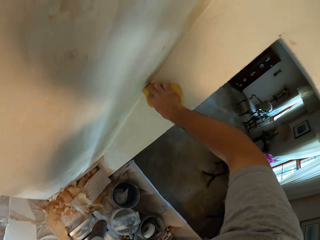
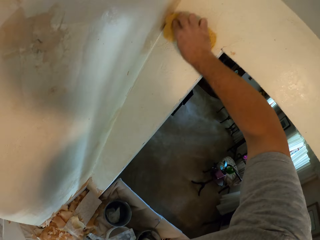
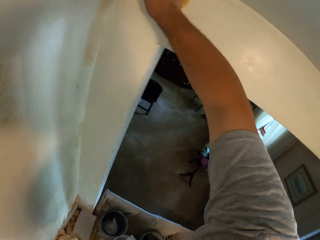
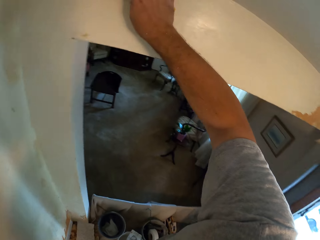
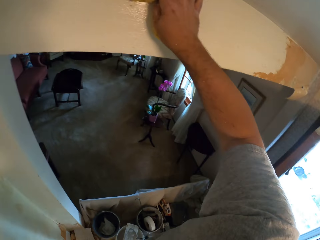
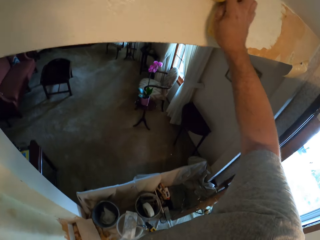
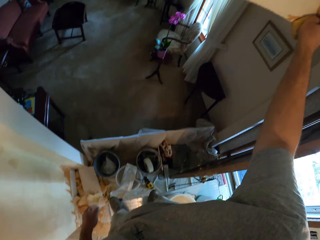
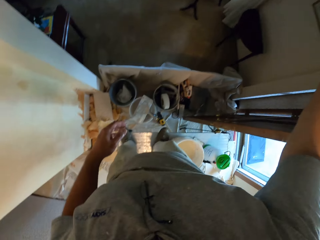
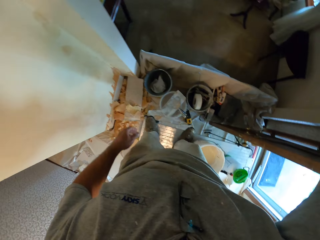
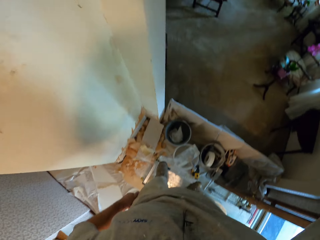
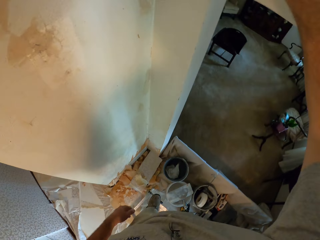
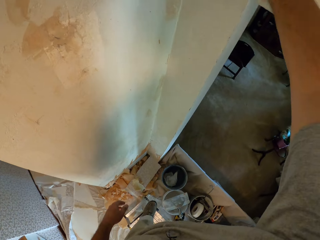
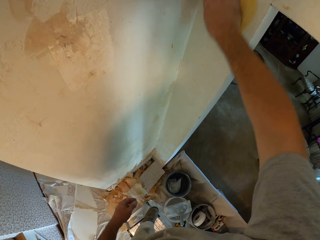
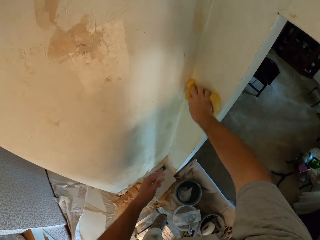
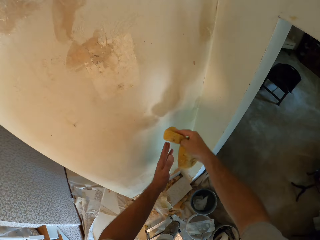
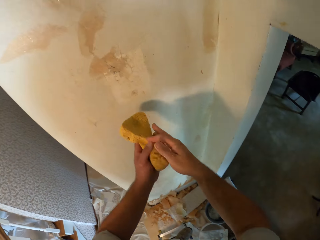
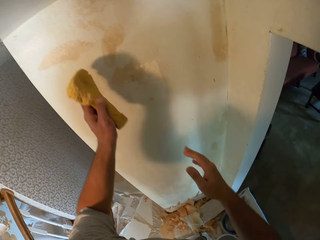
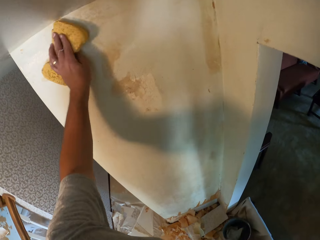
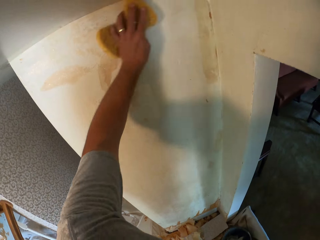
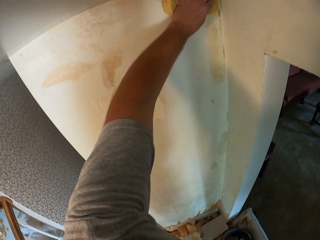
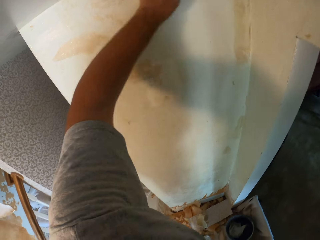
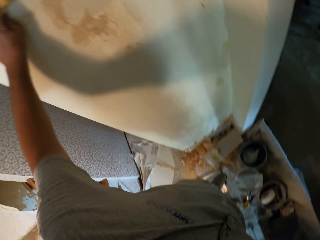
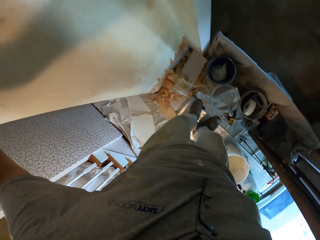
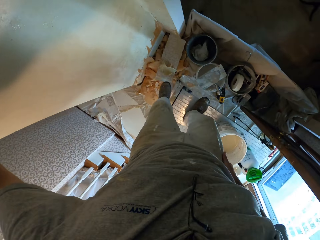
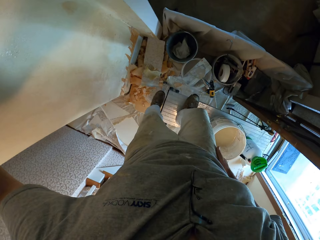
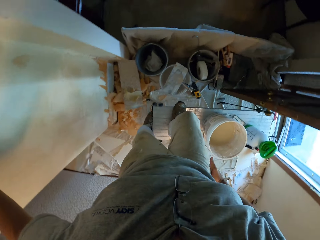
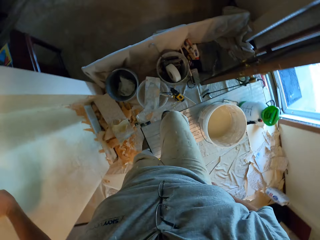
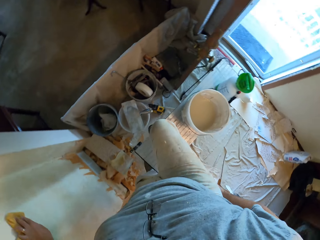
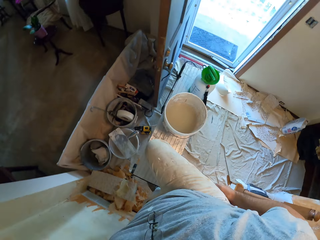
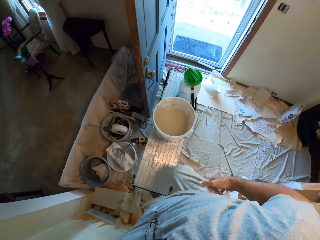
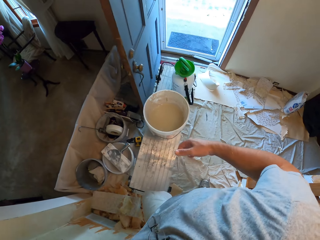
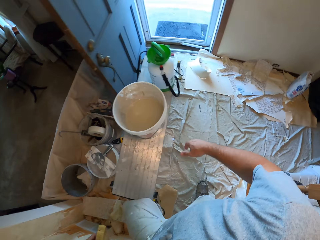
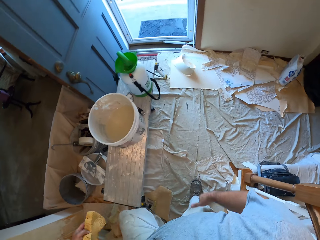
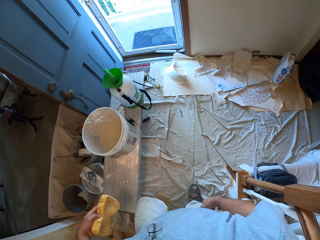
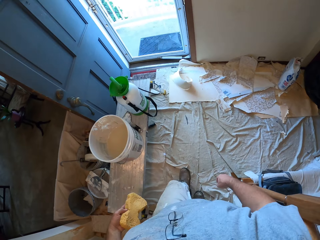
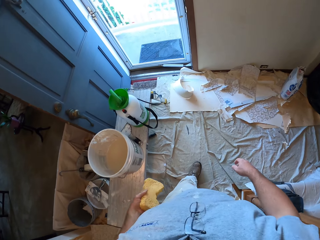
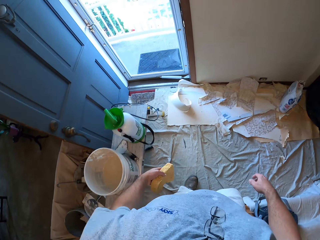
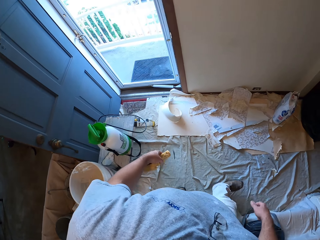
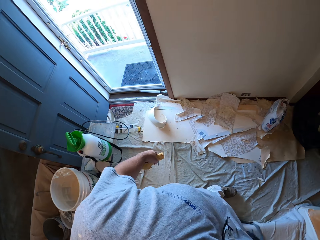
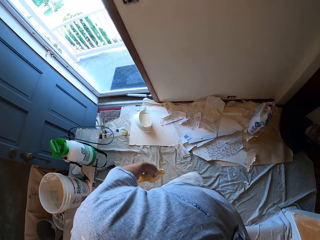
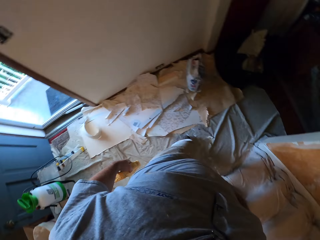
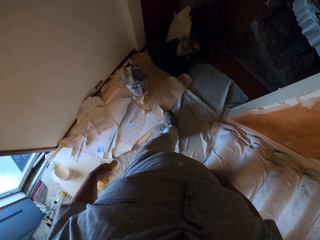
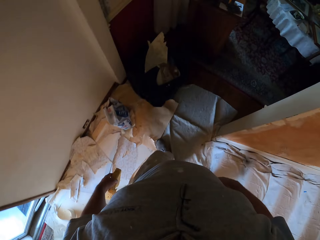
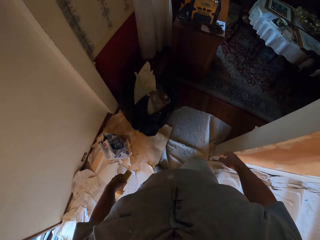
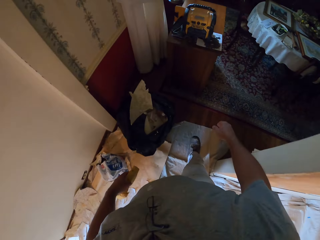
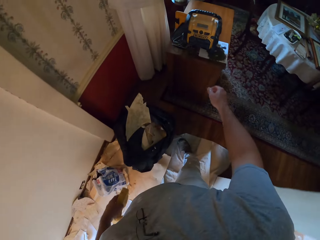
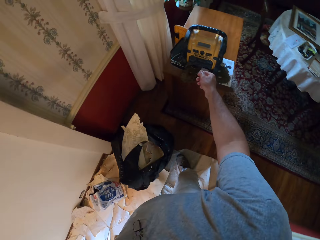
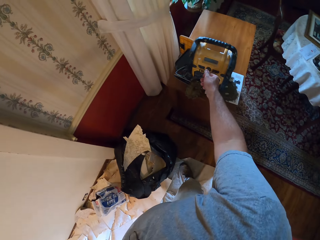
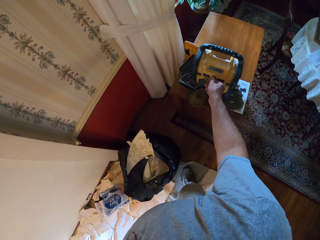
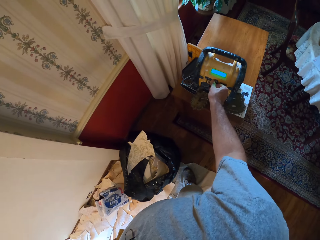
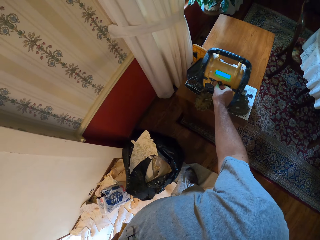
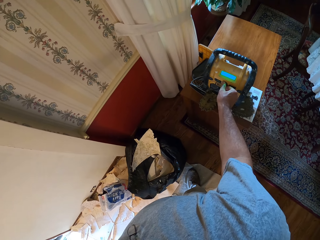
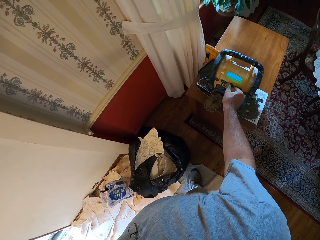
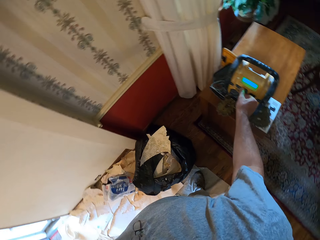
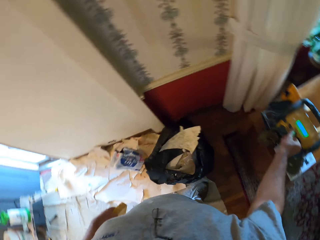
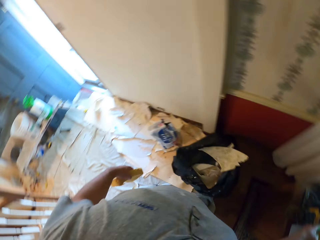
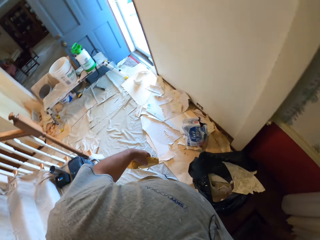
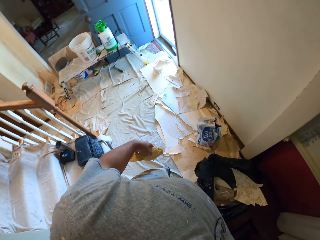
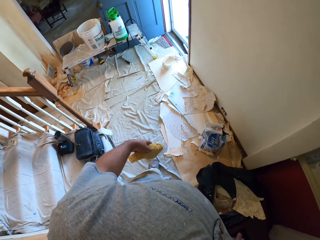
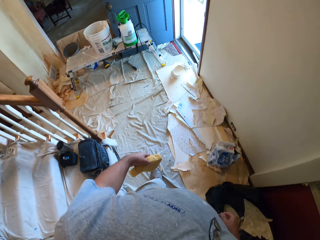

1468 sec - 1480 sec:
The camera wearer moves the foam in his right hand to his left hand. He holds the wet sponge with the left hand. He wipes the wall with the foam. He steps down from the bench or ladder. He walks. He adjusts the knob on a radio with his right hand. He puts on the portable generator.

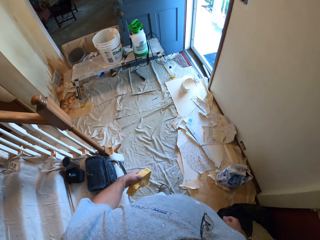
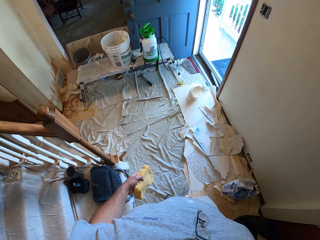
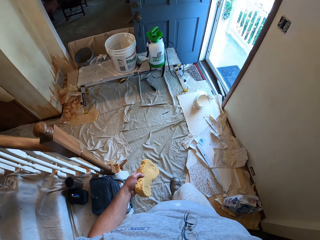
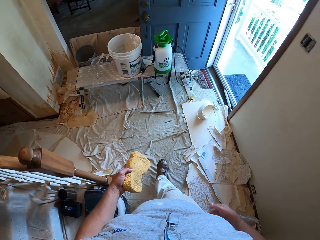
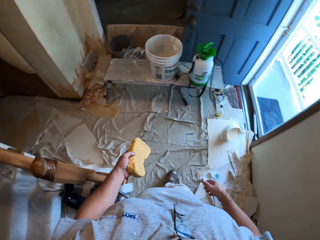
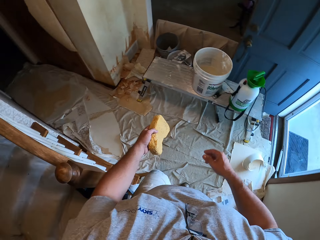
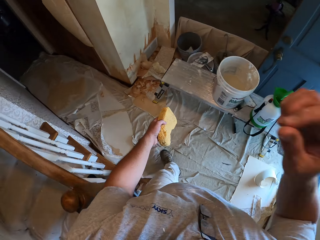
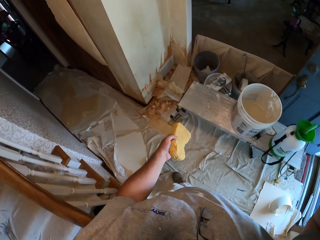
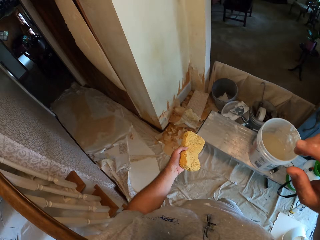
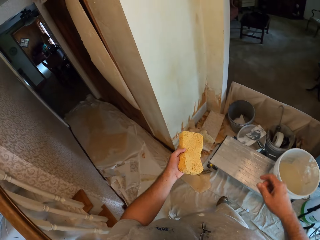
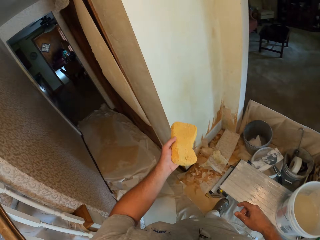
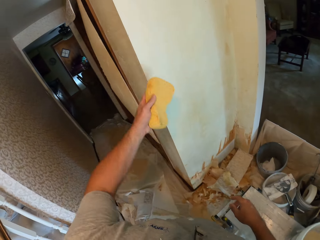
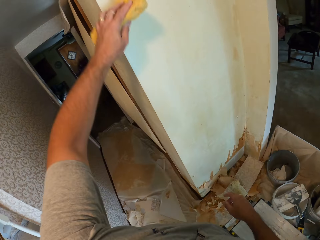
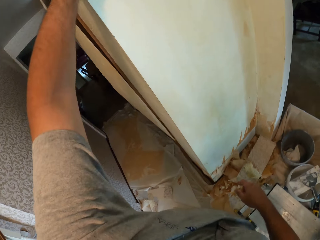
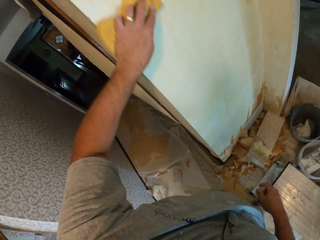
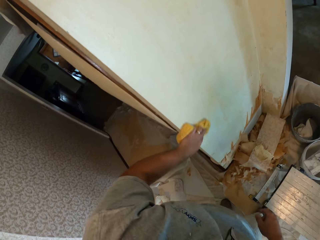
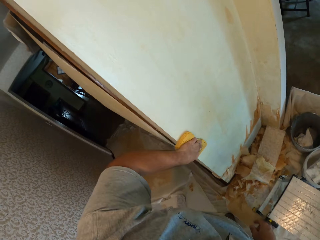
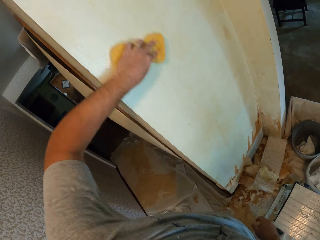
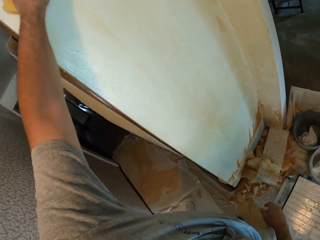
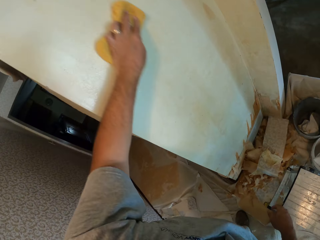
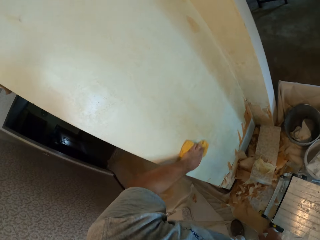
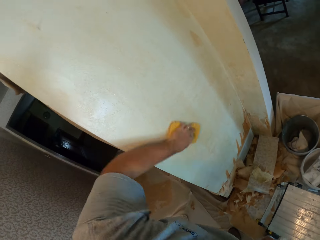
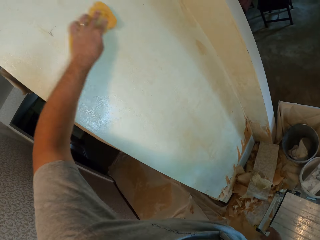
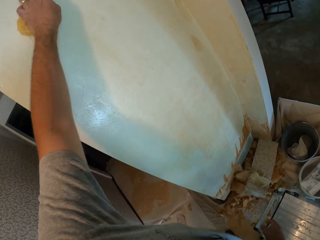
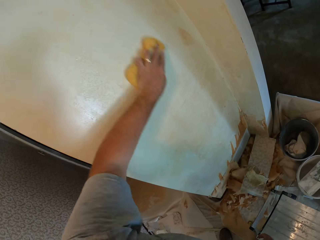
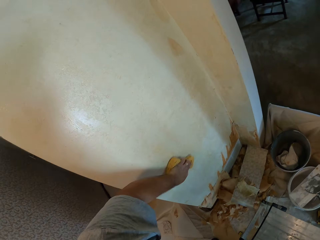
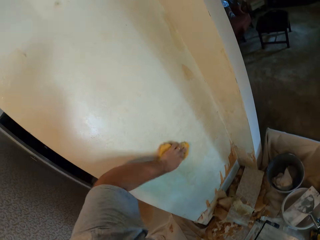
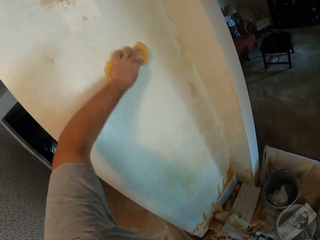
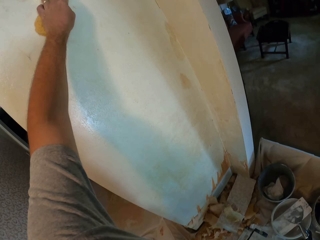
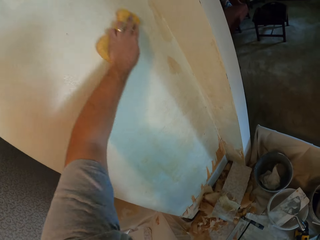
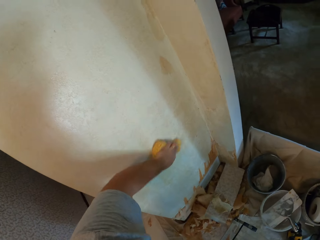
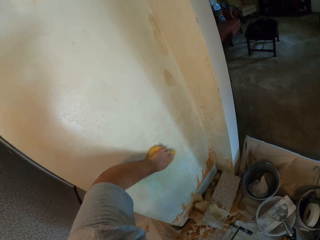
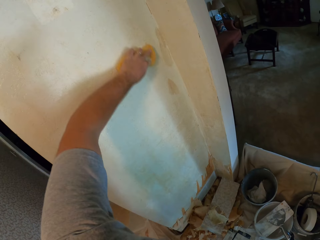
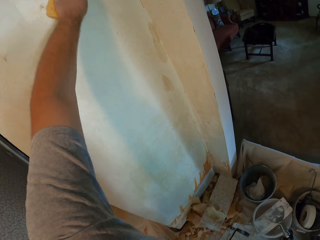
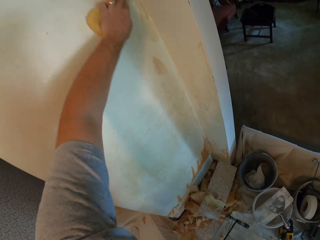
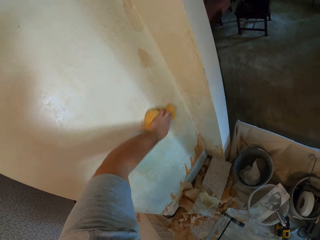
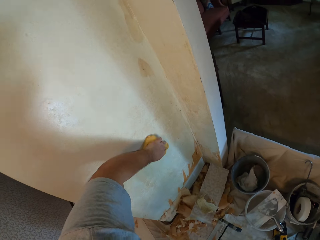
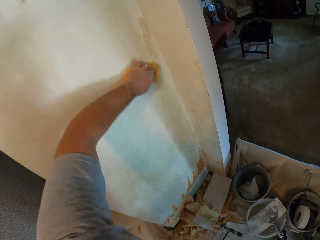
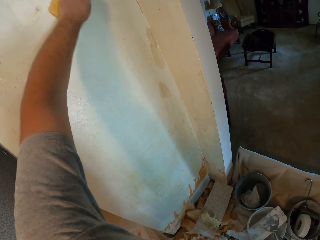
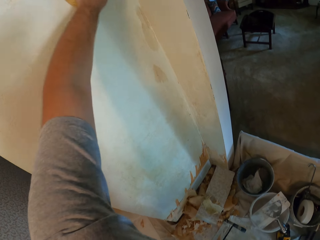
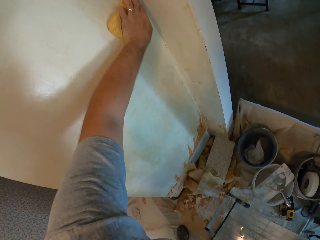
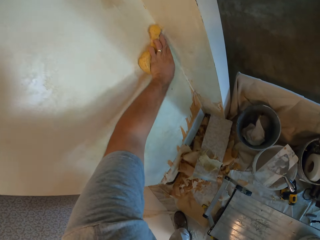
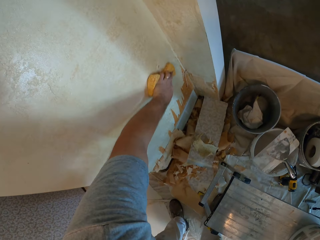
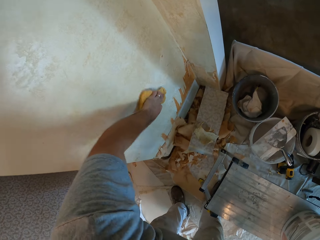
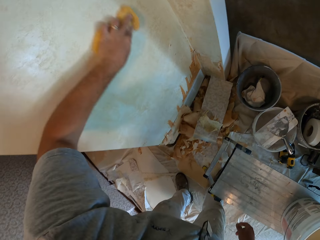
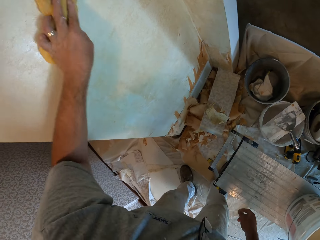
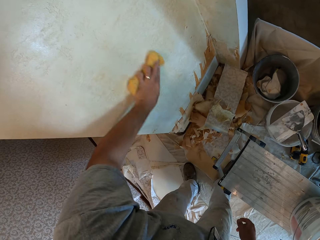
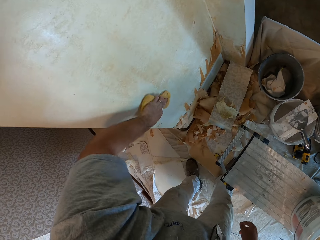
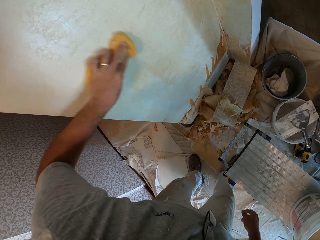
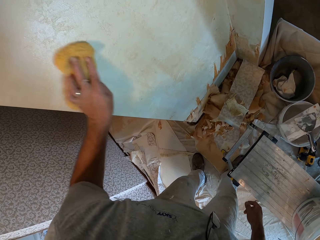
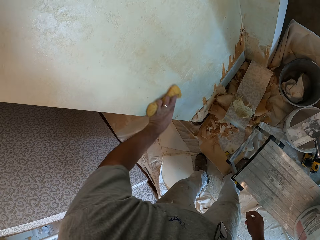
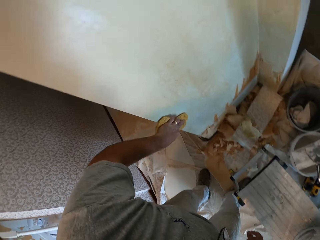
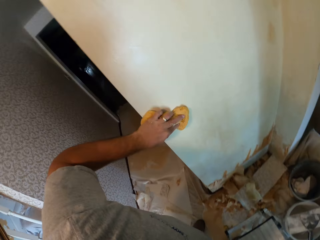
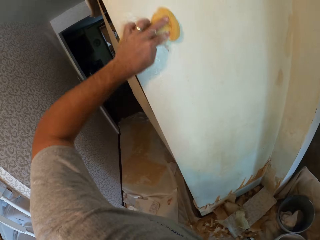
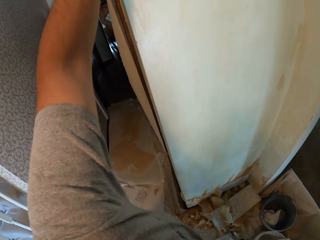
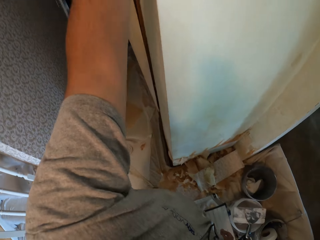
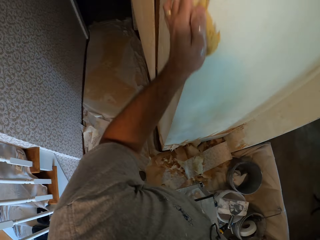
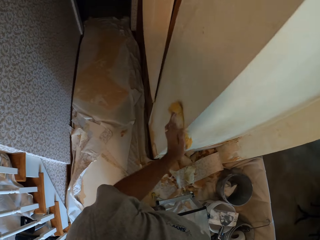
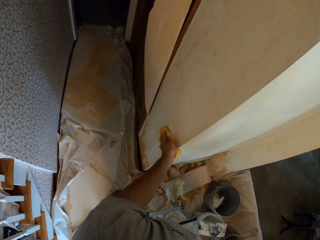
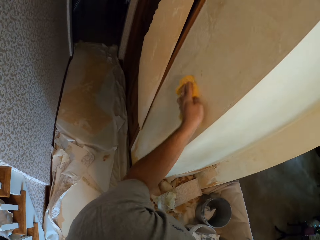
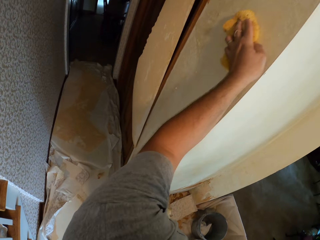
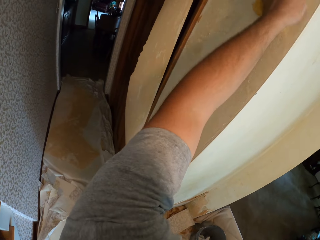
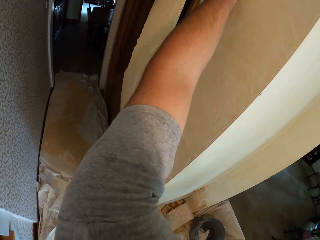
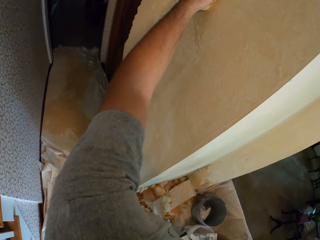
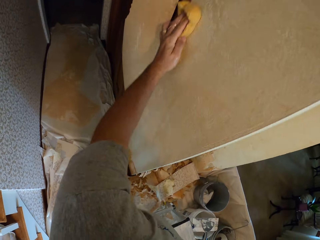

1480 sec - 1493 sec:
The camera wearer walks. They wipe the wall with the foam.
